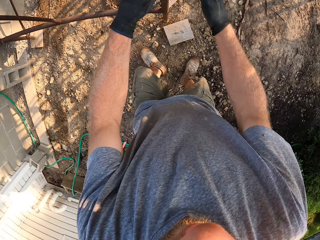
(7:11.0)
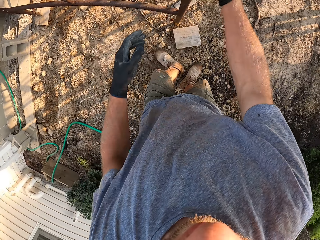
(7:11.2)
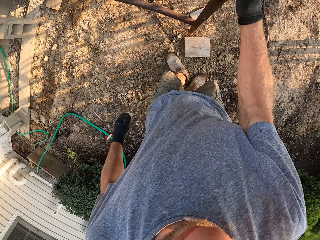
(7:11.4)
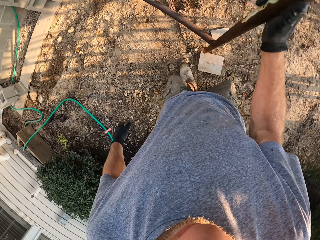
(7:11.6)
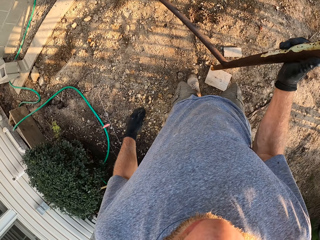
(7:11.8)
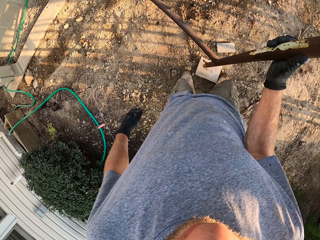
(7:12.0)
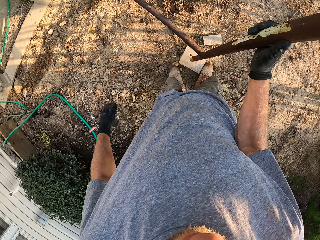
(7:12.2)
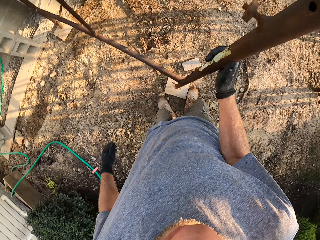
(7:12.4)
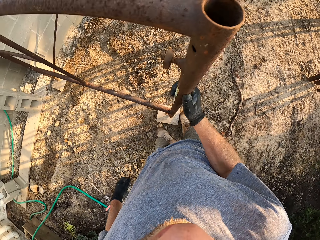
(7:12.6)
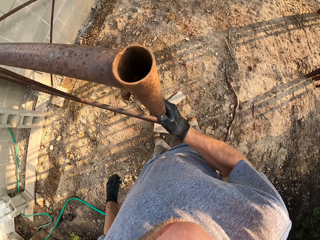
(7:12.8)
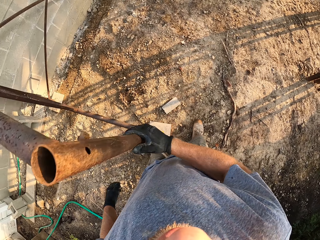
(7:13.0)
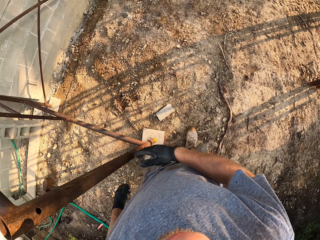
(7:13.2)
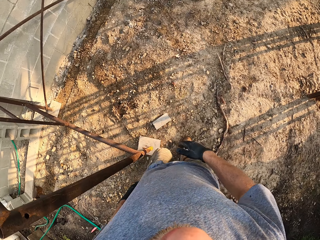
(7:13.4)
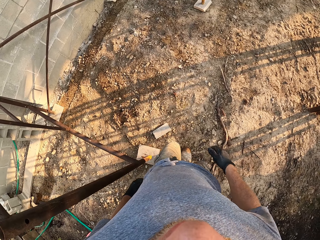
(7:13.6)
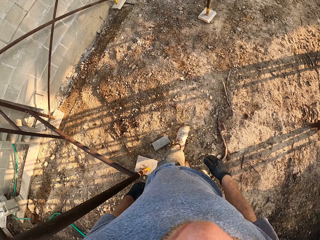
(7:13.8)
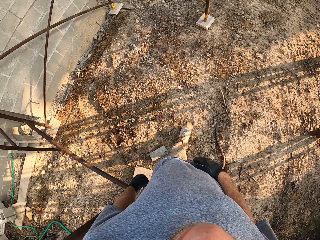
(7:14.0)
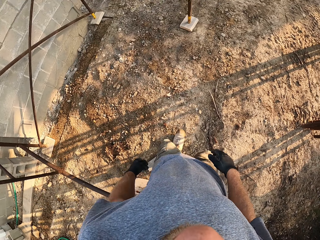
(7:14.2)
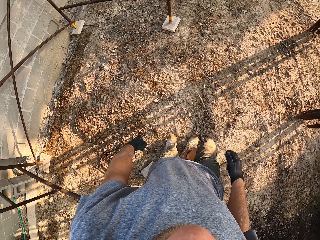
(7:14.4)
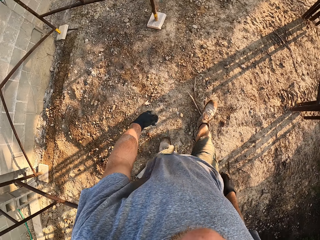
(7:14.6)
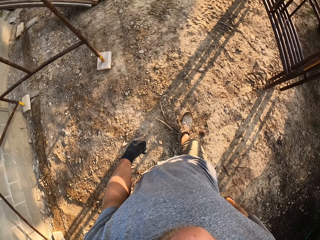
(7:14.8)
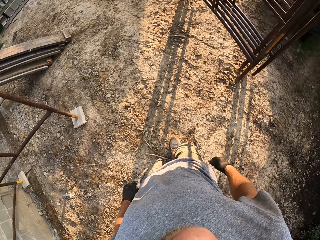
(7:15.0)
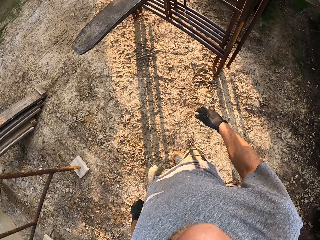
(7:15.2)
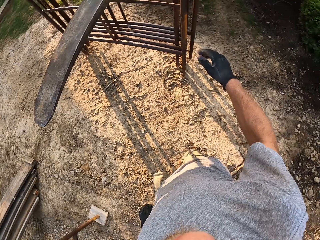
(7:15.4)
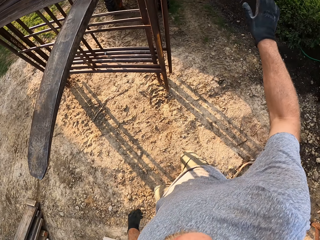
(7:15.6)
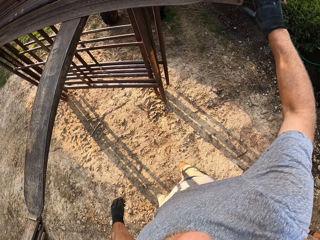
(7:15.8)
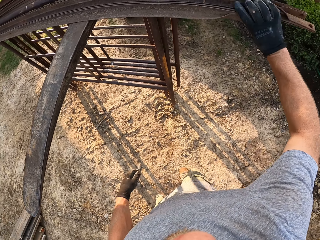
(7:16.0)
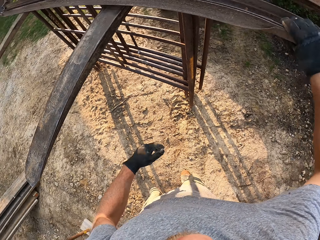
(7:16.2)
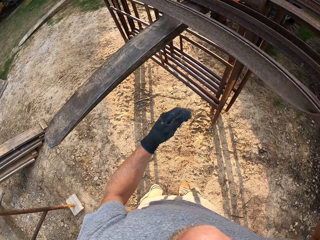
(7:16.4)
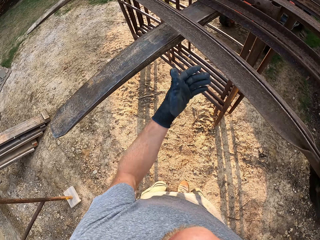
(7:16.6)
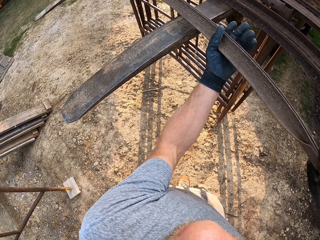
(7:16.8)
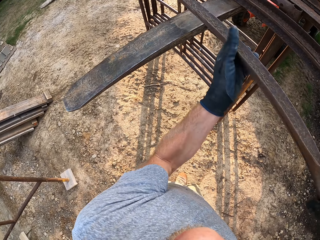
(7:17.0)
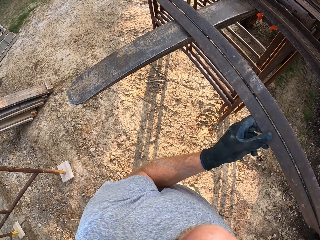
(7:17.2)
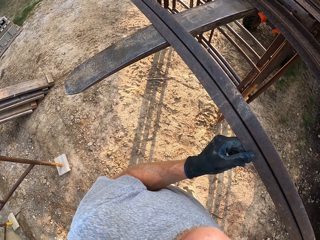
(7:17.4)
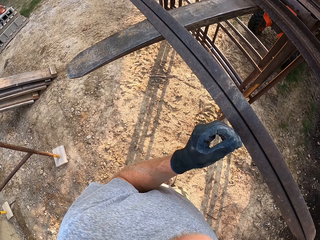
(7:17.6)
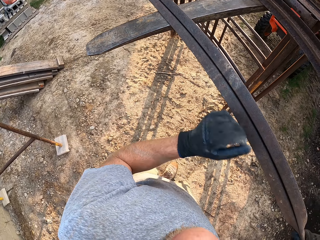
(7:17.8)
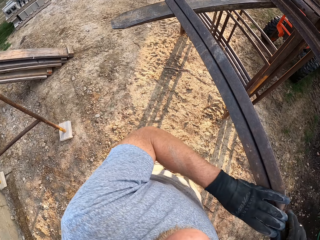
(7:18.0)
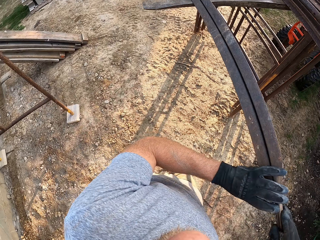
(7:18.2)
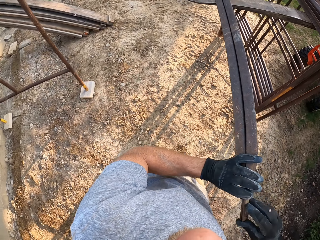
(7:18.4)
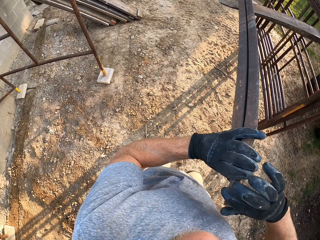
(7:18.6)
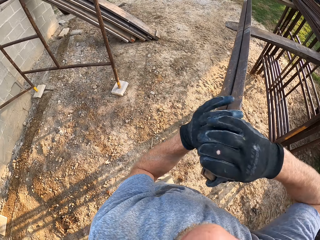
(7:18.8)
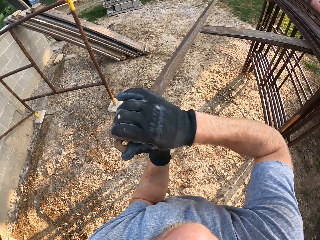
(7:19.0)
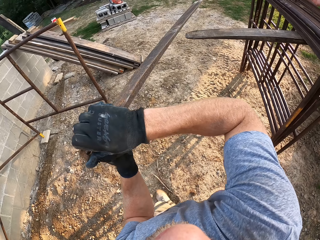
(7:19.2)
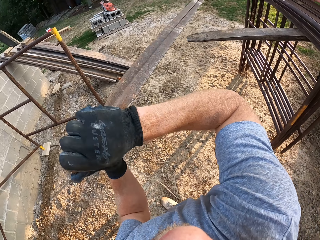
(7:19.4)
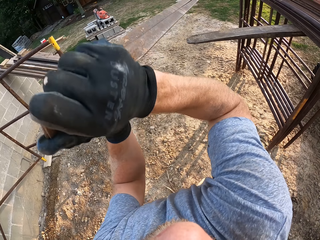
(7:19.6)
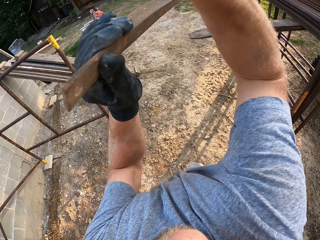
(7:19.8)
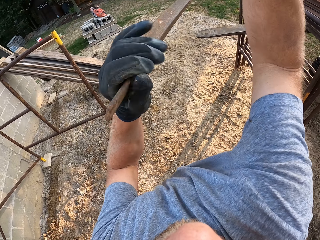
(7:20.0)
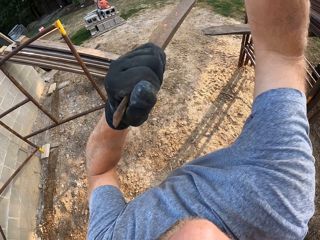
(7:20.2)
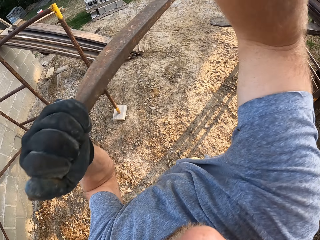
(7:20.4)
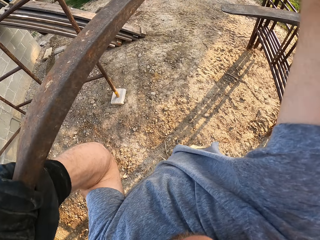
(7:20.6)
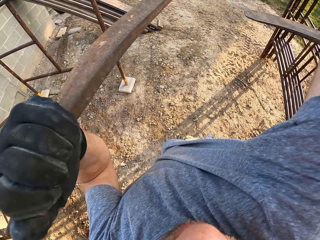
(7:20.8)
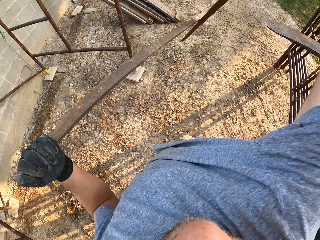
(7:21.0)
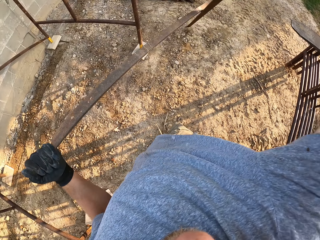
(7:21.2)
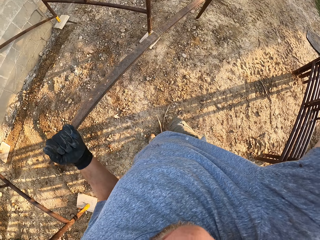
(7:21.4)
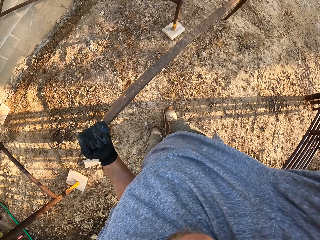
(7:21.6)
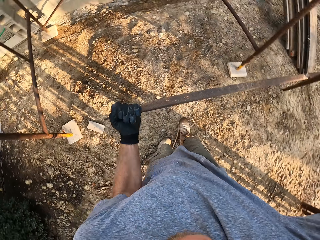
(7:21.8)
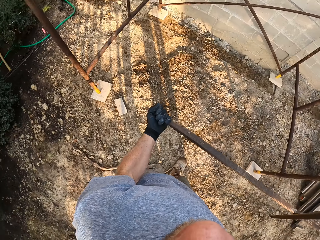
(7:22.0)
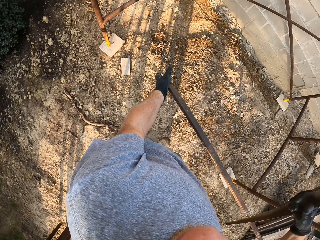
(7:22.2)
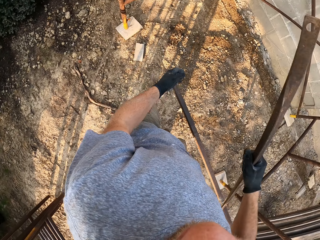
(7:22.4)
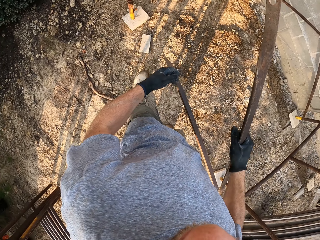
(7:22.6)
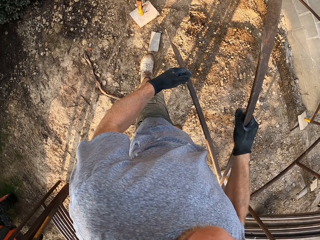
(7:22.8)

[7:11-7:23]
The camera wearer drops the plank on the ground beside a leg of the rack. He lifts the rack. He pushes the plank under the leg of the rack with his left foot. He walks to the tractor fork. He walks around the construction site. He pulls a pair of iron rods on the tractor fork. He picks up the ladder metals. He separates the pair of iron rods.

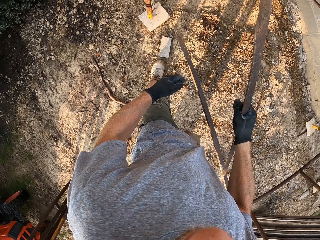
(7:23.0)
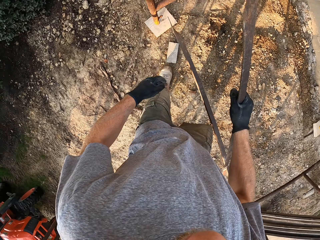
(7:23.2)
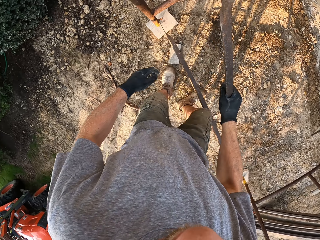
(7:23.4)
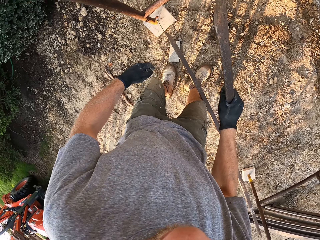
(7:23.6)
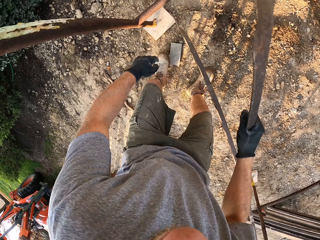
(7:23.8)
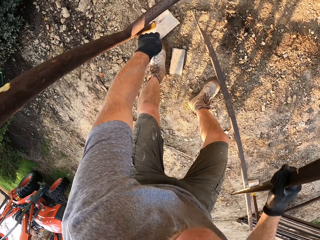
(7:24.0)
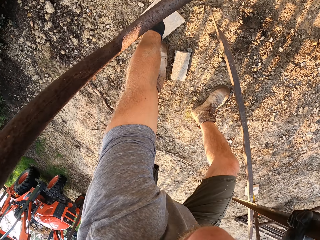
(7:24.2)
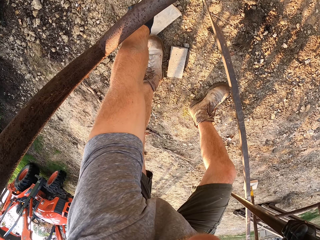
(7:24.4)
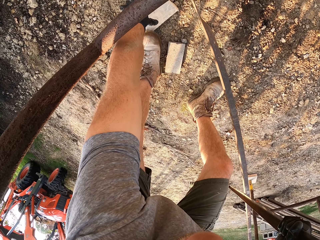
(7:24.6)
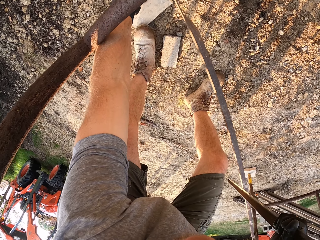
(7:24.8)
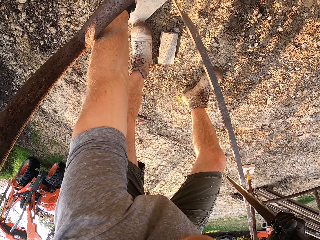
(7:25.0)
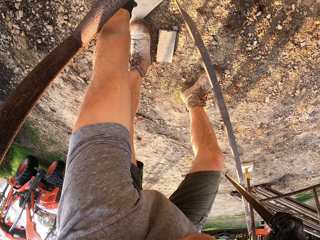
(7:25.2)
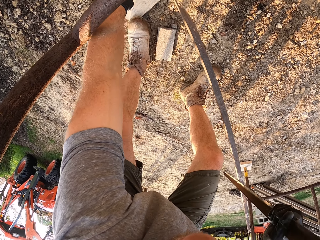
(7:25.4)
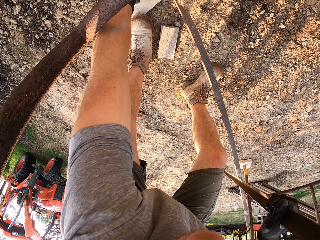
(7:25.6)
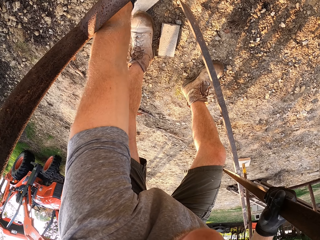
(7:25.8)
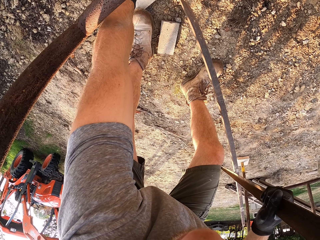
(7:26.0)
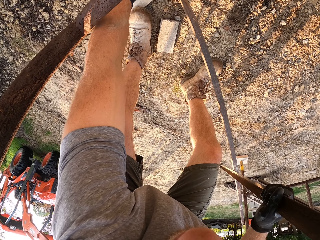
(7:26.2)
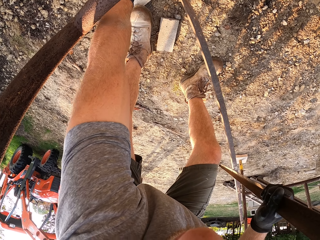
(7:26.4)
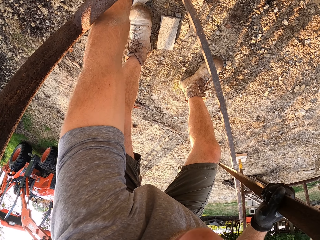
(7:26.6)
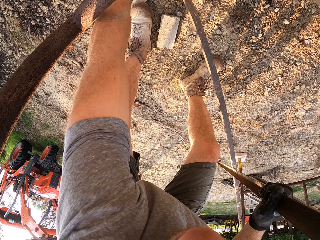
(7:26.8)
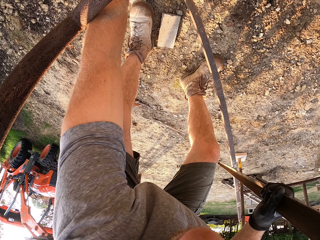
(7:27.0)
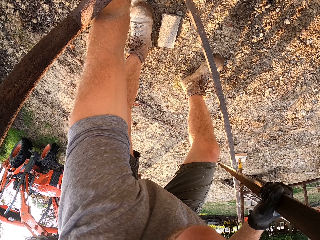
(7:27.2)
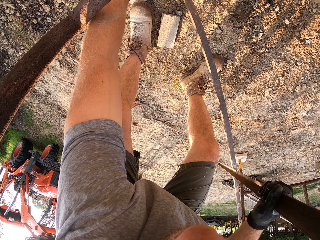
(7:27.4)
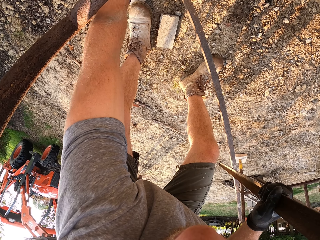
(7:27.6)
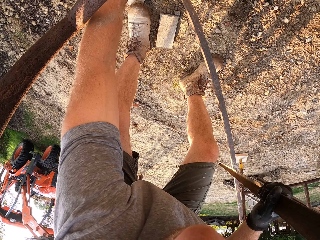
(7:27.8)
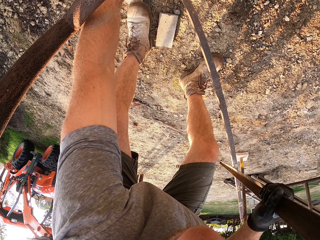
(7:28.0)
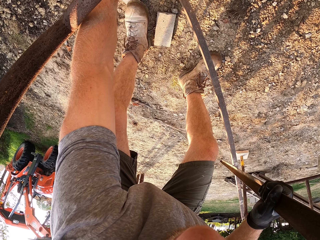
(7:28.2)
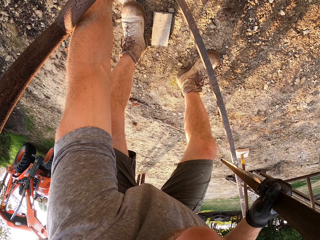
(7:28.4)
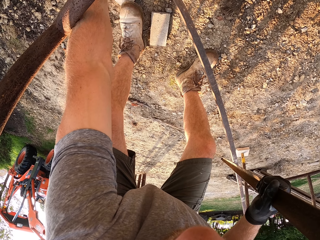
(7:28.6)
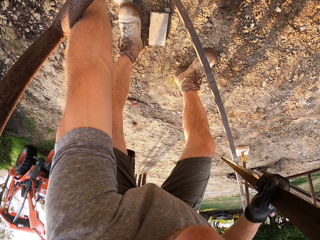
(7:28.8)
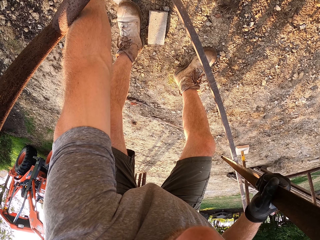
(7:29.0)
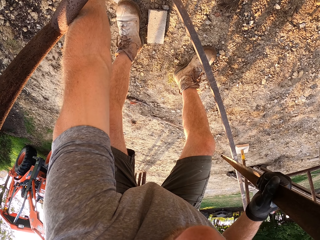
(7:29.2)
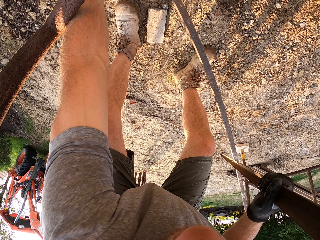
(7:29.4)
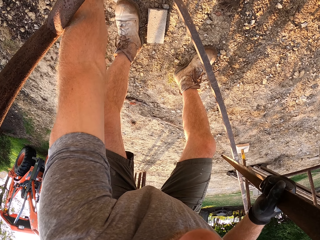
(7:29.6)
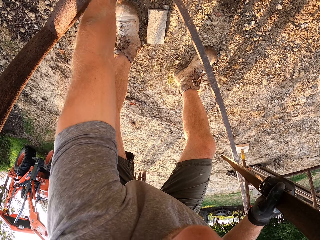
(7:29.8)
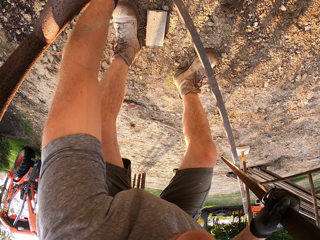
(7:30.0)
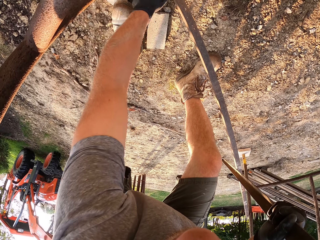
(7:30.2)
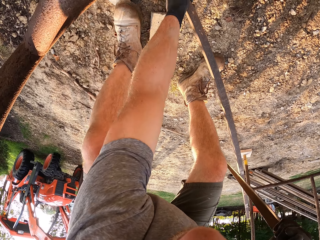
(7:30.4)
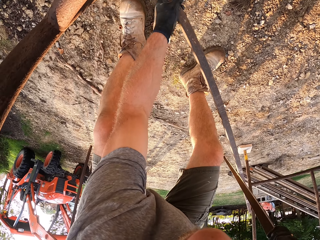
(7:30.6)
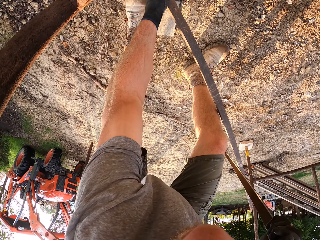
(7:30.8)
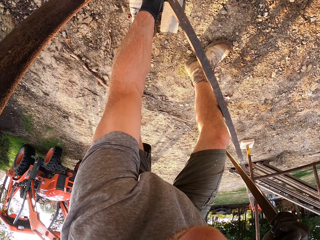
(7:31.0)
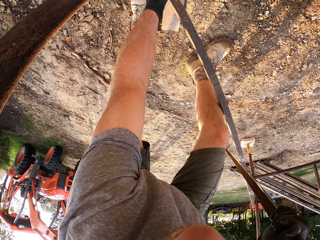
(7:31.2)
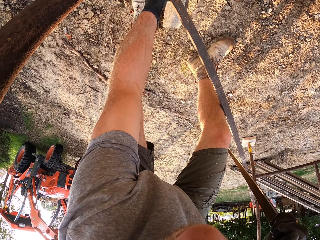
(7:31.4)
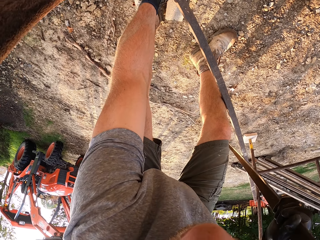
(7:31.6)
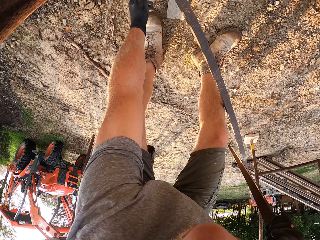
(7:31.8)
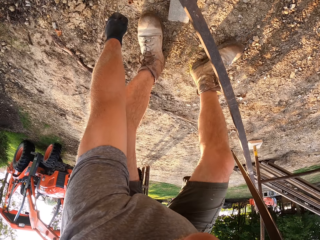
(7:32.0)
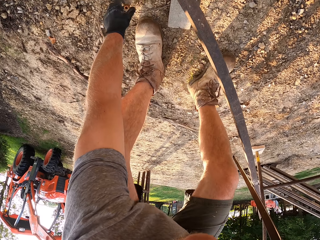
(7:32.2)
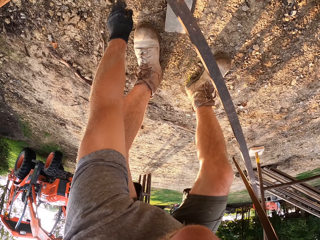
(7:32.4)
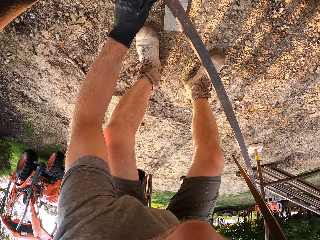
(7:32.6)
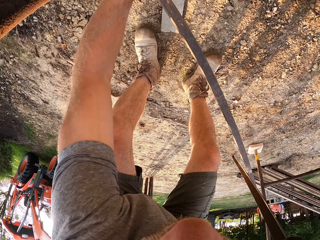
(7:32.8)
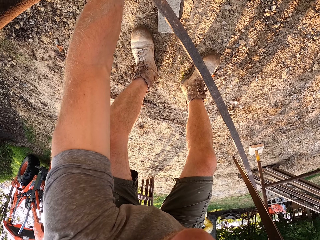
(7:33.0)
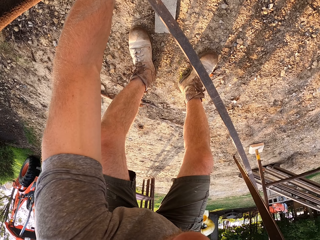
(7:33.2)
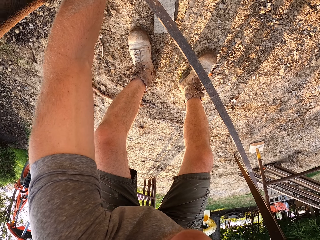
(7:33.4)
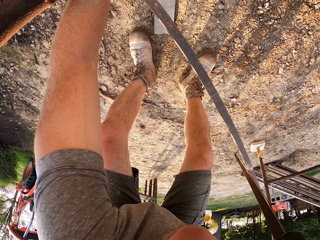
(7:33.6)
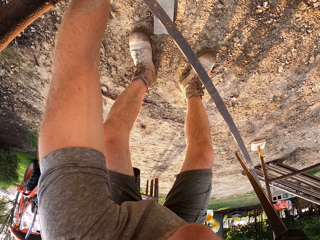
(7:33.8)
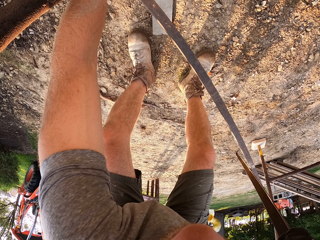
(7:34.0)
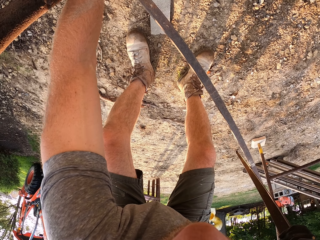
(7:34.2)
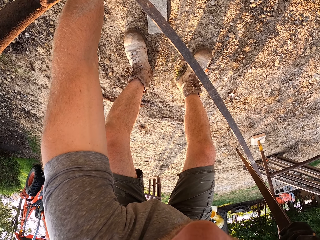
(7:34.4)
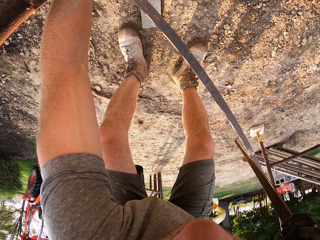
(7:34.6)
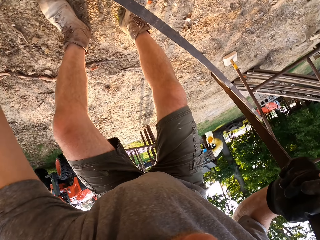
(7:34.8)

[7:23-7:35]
The camera wearer unscrews a bolt nut on a hook at the bottom of the rack. They hang one of the rods on the hook. They fix the ladder. They pick up a bolt nut on the ground. They fasten the bolt nut on the hook.
